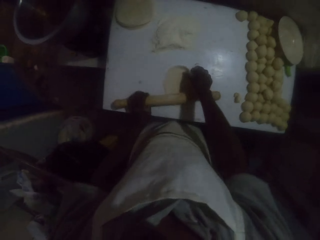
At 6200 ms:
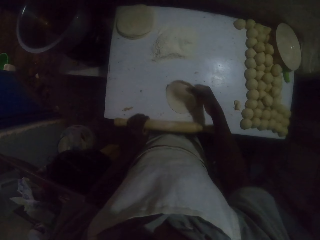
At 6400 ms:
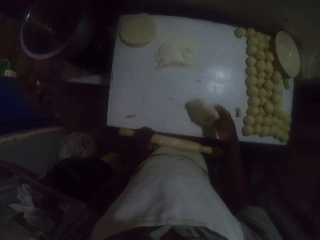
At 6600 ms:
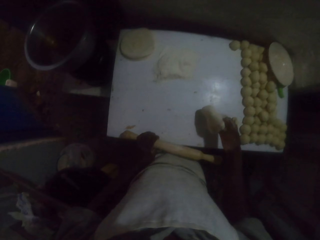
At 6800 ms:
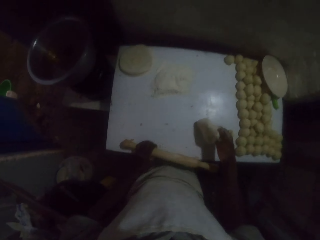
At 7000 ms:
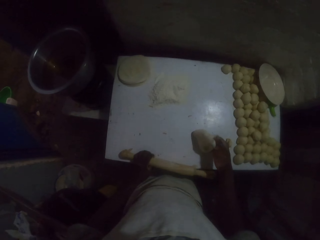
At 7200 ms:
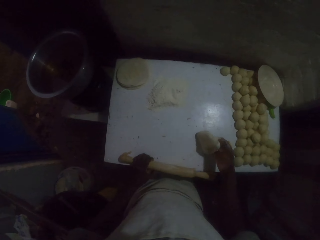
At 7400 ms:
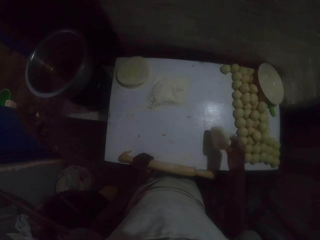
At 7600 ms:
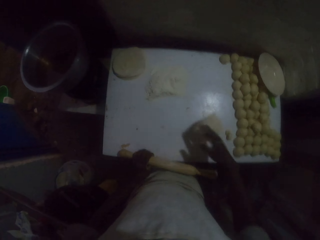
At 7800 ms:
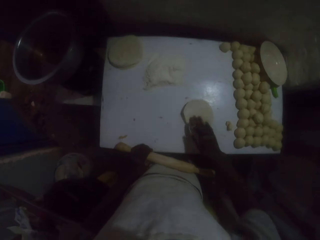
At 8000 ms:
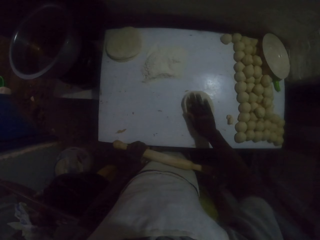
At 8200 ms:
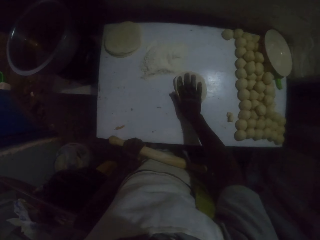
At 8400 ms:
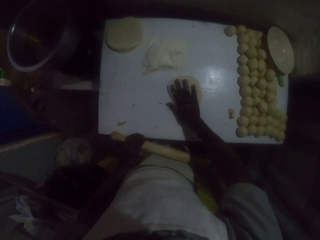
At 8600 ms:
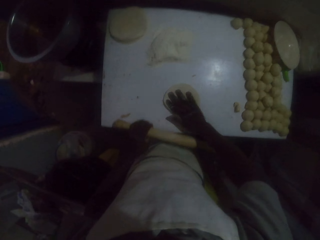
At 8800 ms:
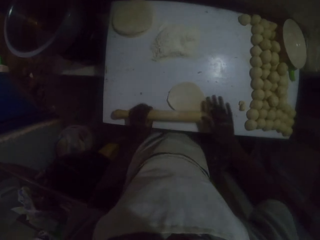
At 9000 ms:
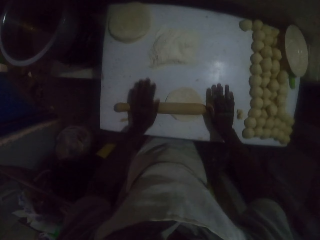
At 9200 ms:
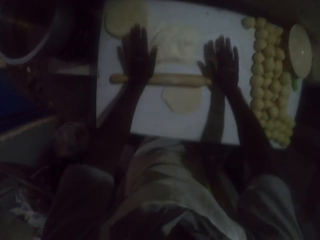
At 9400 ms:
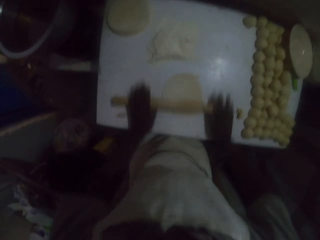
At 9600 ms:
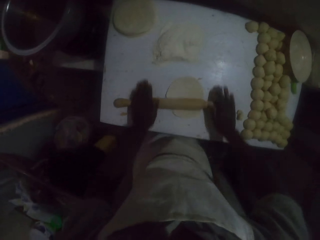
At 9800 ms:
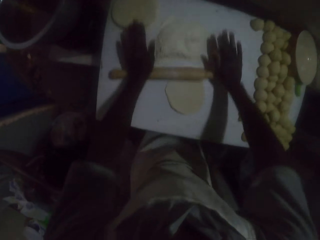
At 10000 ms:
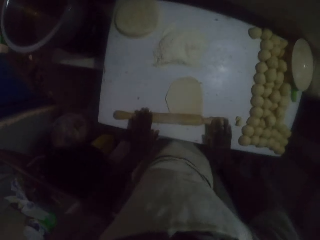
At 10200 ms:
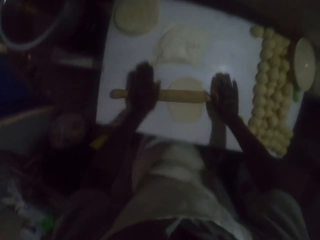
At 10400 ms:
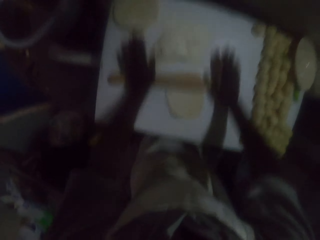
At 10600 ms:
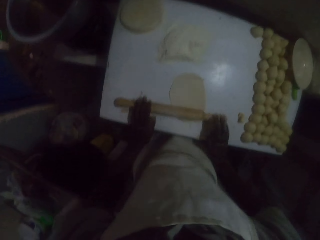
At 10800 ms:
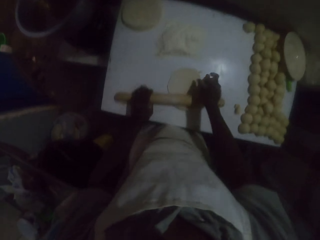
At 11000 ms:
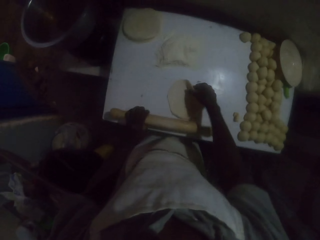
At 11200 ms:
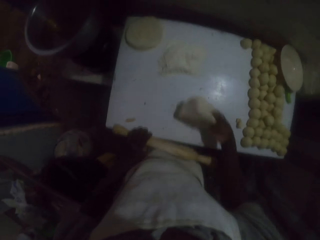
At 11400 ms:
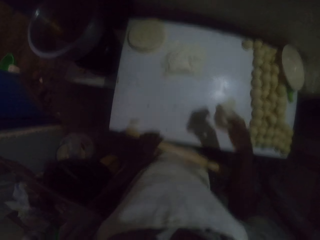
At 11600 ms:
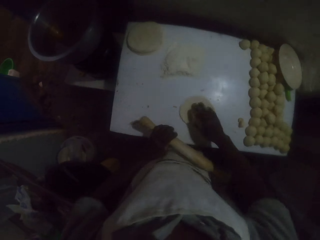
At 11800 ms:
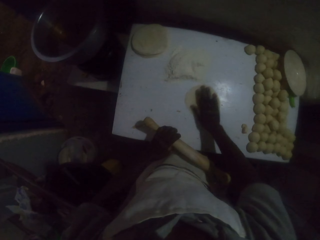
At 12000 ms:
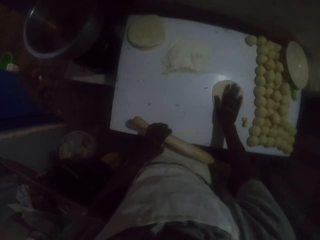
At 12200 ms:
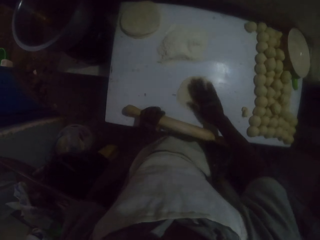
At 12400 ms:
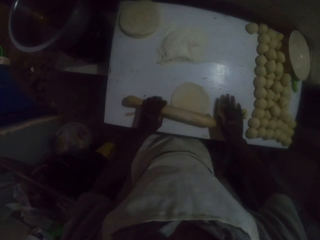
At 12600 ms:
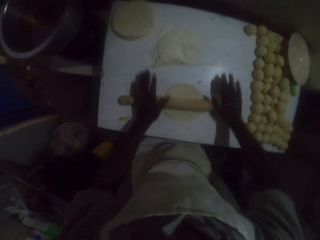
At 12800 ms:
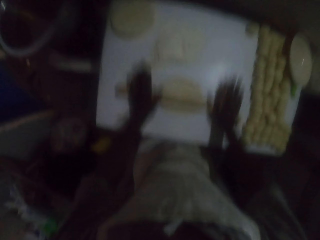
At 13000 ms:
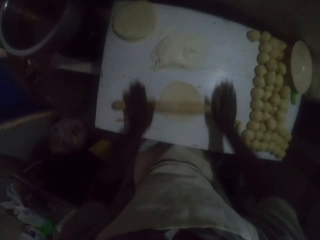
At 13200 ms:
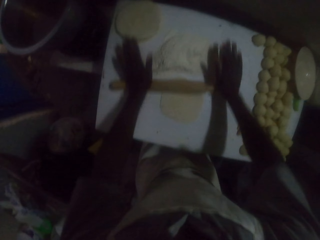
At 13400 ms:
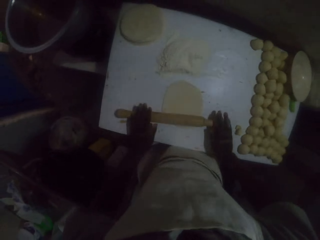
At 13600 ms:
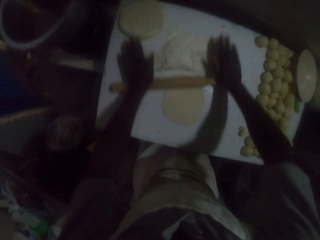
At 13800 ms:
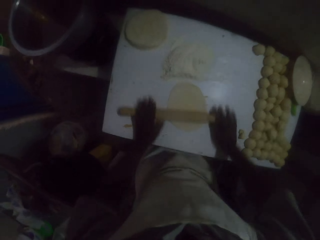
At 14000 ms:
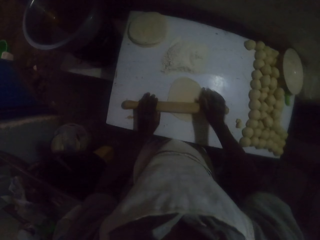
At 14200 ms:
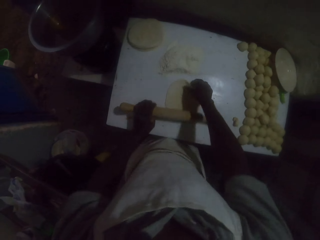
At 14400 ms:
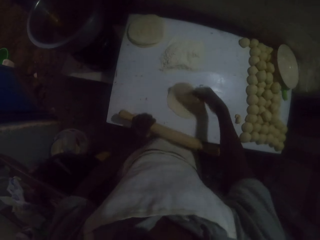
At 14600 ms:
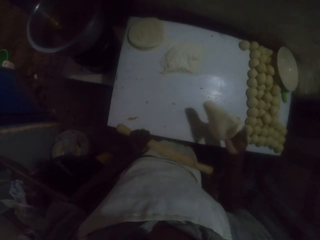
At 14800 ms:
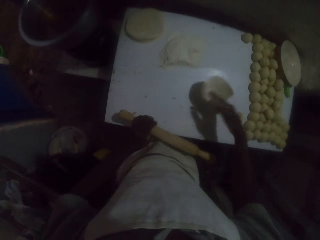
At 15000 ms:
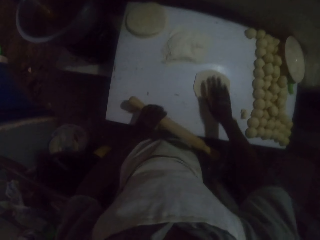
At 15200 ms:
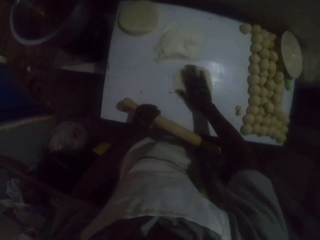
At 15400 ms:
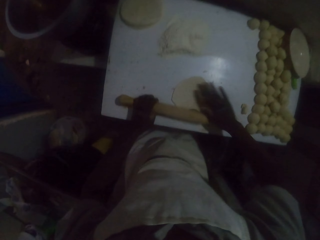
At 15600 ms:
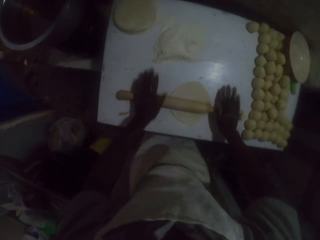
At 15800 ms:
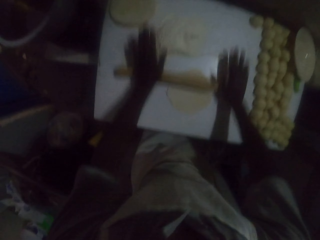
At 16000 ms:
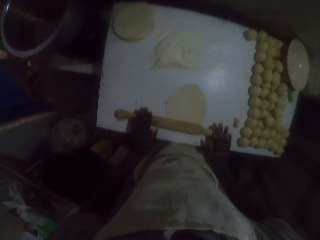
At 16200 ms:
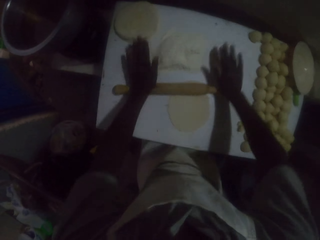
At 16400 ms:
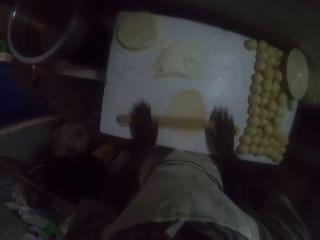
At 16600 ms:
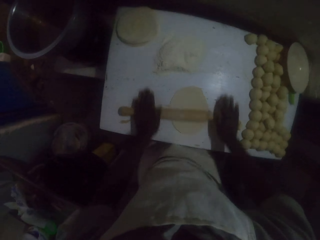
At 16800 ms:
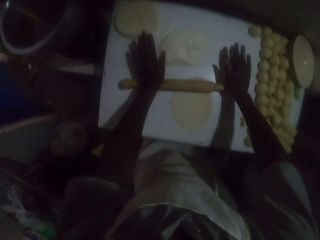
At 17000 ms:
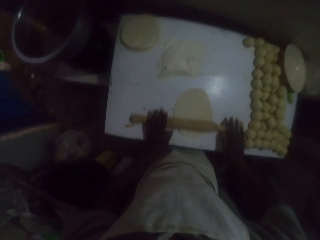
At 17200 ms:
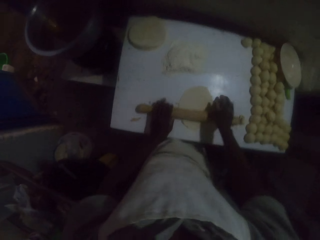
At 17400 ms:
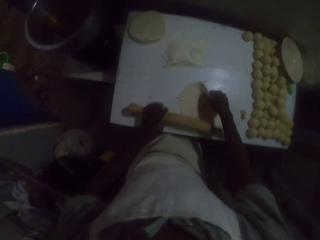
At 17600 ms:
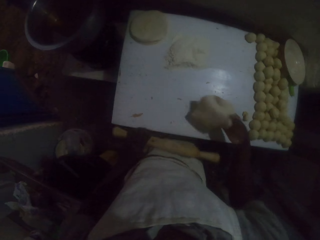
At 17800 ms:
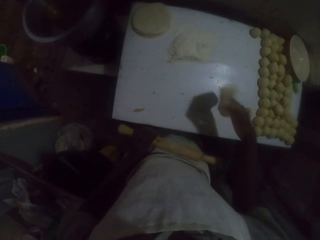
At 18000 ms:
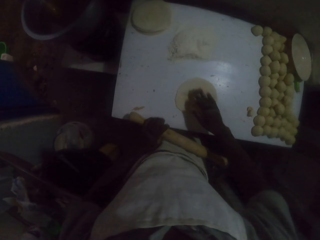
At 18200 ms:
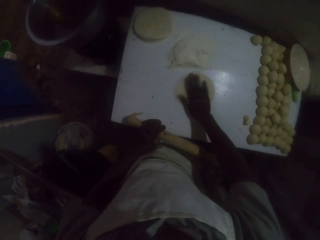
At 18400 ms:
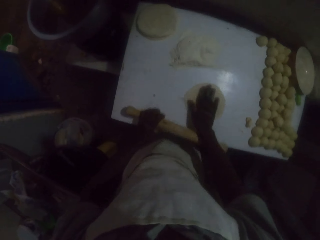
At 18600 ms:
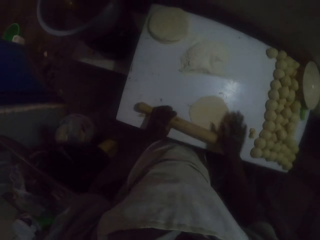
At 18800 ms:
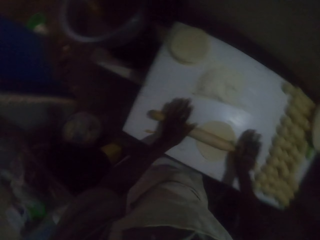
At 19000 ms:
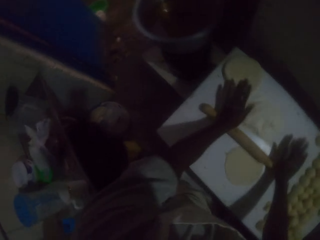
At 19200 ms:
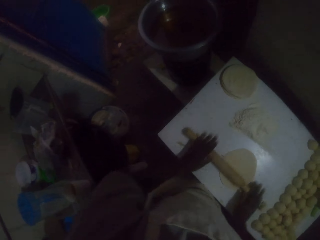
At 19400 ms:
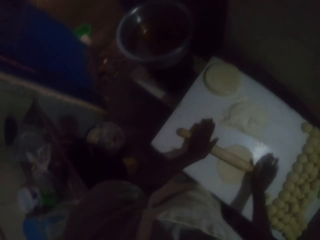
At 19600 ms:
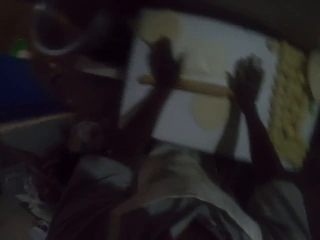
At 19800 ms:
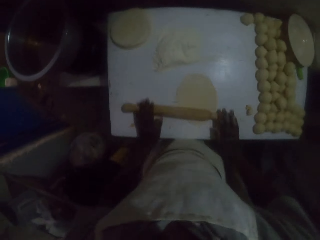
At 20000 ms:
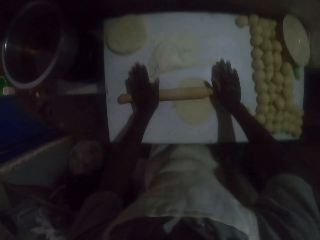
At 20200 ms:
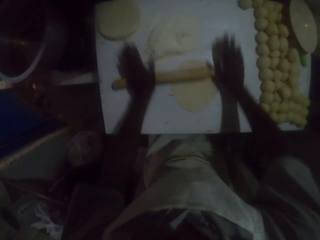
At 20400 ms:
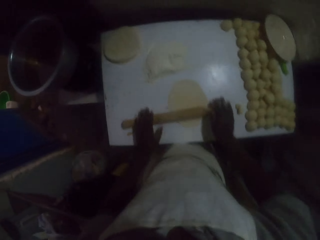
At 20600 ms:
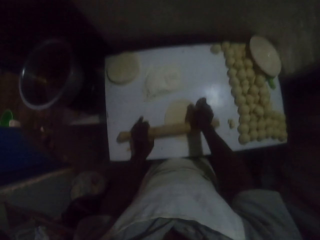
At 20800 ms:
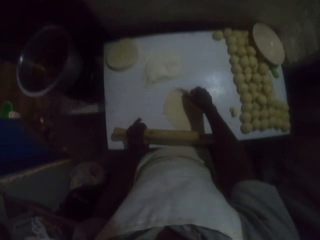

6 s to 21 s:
The camera wearer holds the dough with the right hand. They turn the dough with the right hand. They roll the dough with the rolling pin. They turn the dough with the right hand. They pick up the dough on the table with the right hand and rub the flour on the table with the dough. They roll the dough with the rolling pin. They pick up the dough on the table with the right hand, turn the dough with the right hand, and roll the dough with the rolling pin. They pick up the dough on the table with the right hand, turn the dough with the right hand, and roll the dough with the rolling pin.

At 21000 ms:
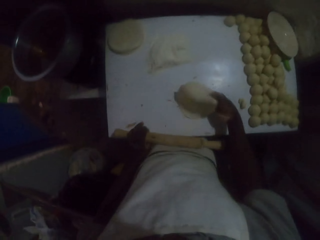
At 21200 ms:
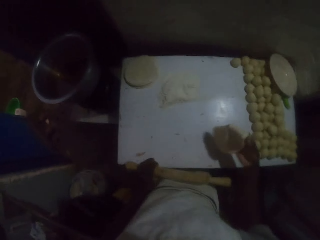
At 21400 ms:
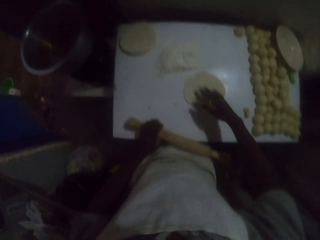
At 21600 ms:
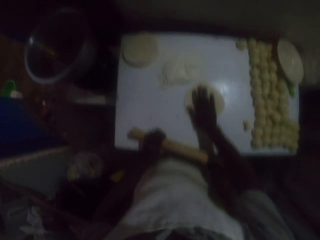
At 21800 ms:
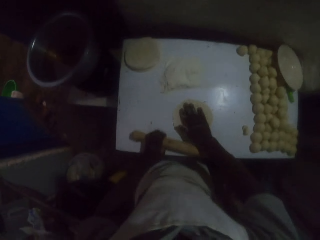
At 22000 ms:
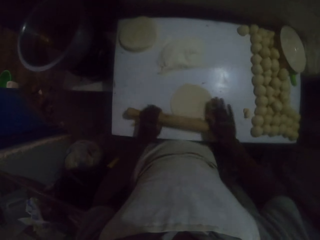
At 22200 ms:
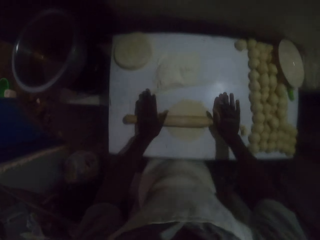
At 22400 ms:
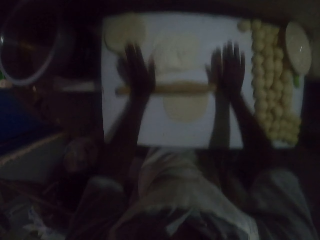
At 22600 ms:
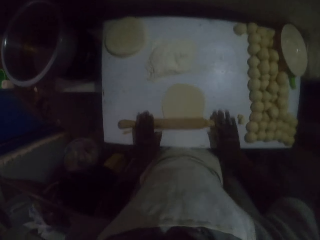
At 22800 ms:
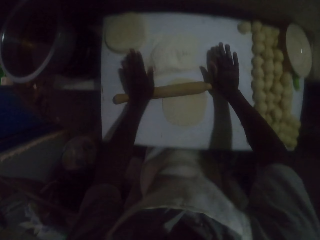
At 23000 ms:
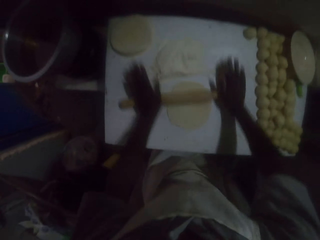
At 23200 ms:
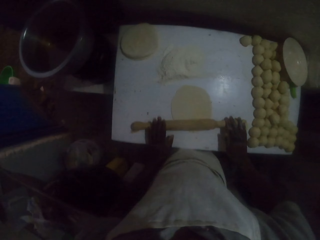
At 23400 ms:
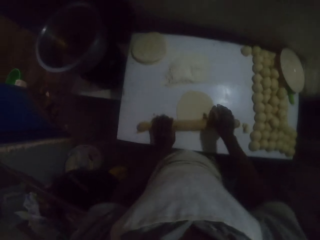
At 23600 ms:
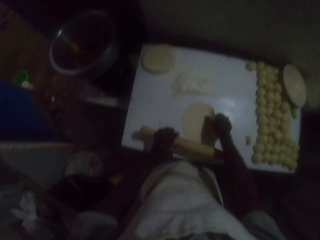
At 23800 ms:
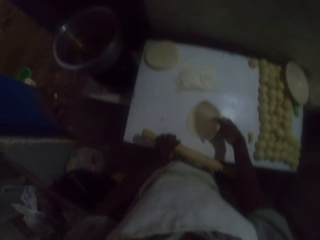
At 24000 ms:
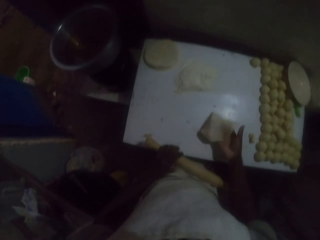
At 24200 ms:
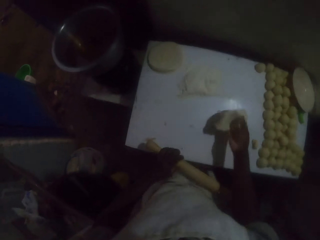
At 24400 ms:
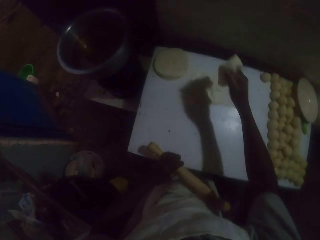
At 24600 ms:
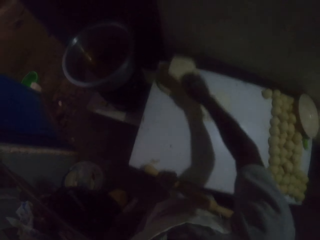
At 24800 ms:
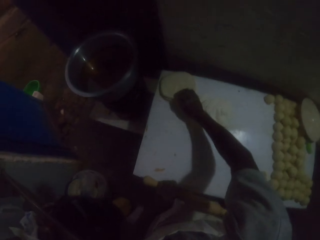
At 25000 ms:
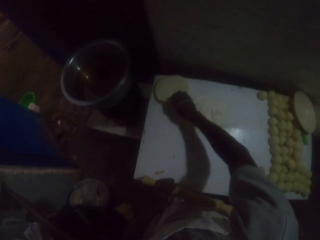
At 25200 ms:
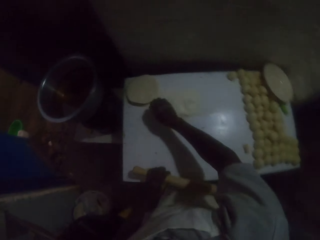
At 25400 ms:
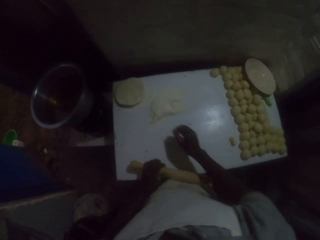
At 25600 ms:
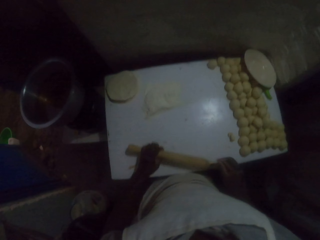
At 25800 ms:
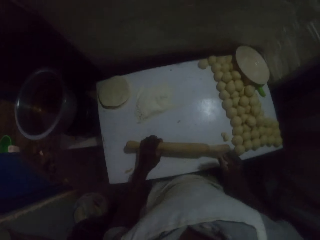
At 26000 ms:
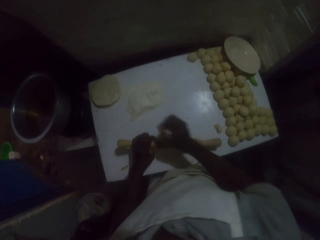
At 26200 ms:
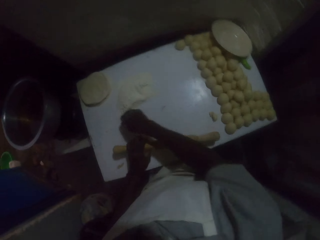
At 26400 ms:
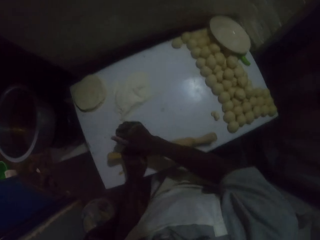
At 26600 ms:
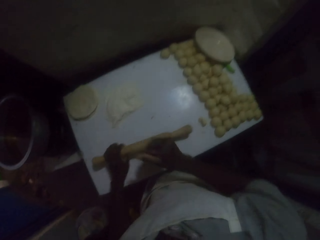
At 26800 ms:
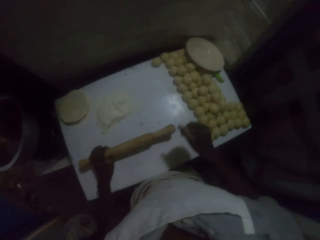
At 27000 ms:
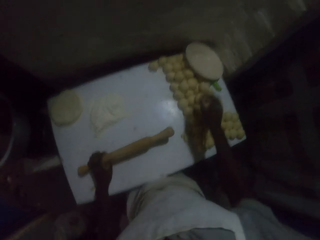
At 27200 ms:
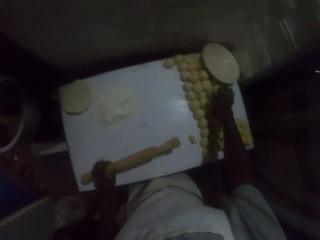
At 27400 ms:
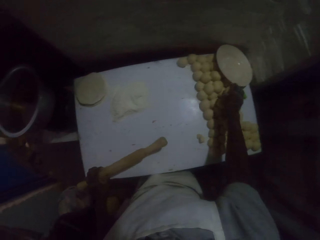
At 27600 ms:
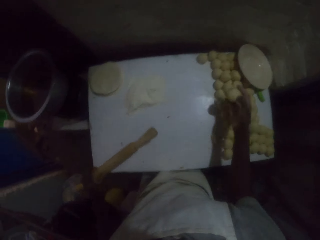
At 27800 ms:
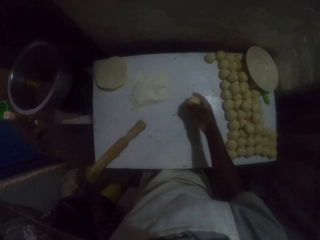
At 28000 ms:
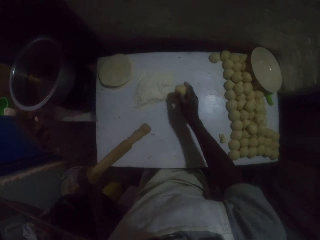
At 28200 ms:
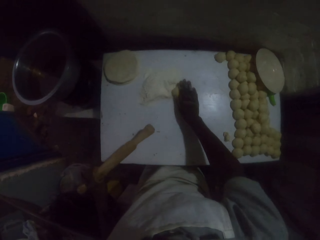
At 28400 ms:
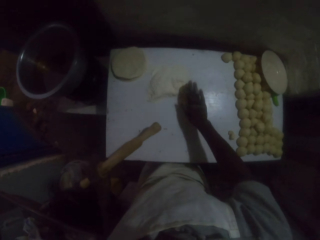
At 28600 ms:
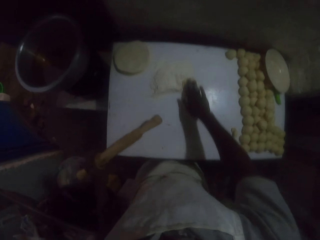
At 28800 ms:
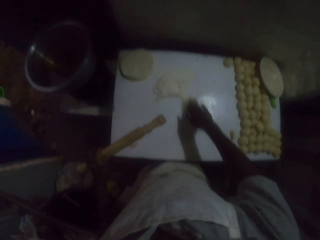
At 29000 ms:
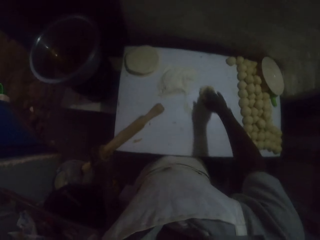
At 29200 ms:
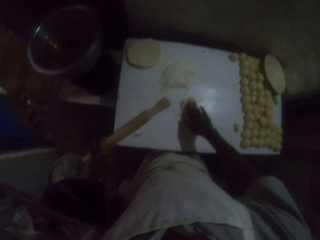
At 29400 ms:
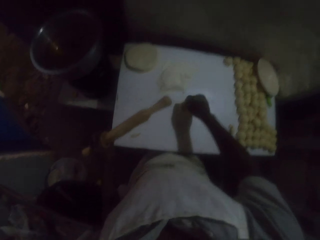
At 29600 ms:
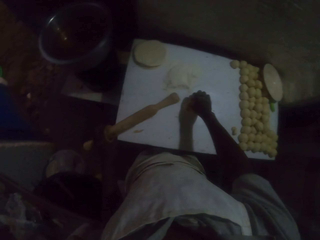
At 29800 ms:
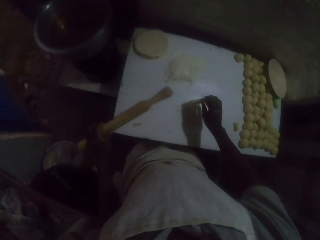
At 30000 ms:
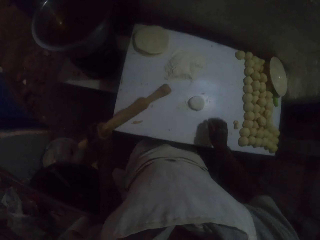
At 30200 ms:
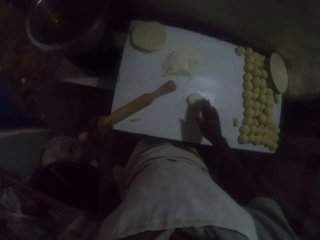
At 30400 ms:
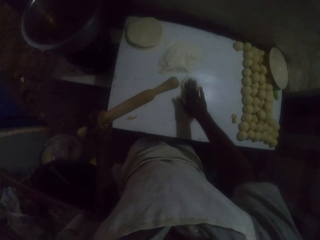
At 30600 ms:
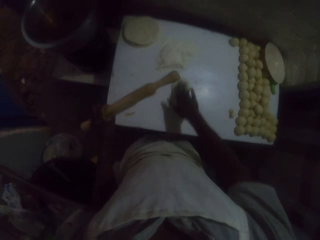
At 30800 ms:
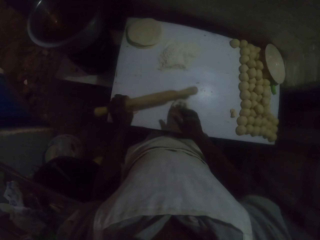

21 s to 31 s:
The camera wearer picks up the dough on the table with the right hand. They turn the dough with the right hand. They roll the dough with the rolling pin. They place the rolled dough on others. They pick up a dough roll on the table with the right hand. They pass the dough through the flour. They rub the flour on the table with the dough roll in the right hand.
